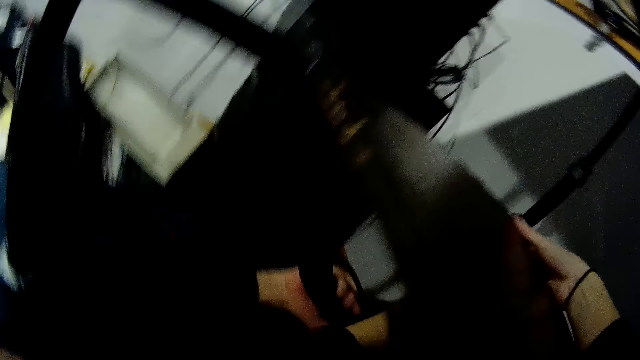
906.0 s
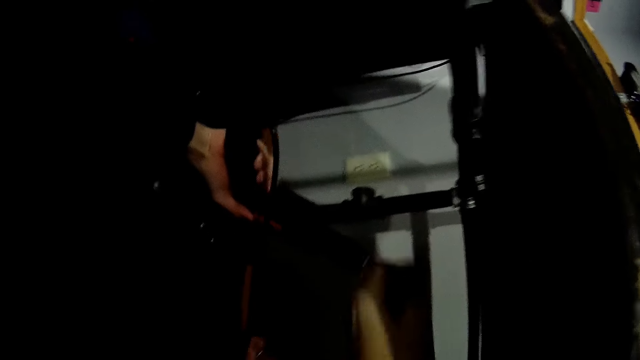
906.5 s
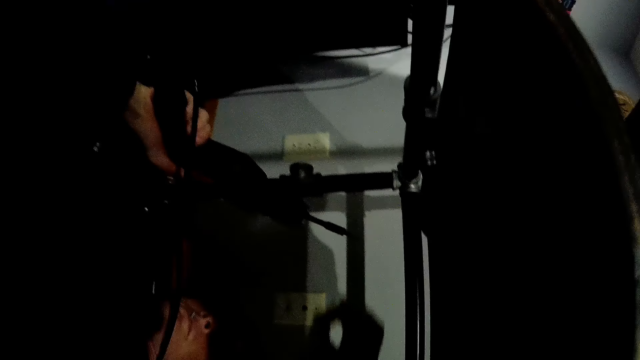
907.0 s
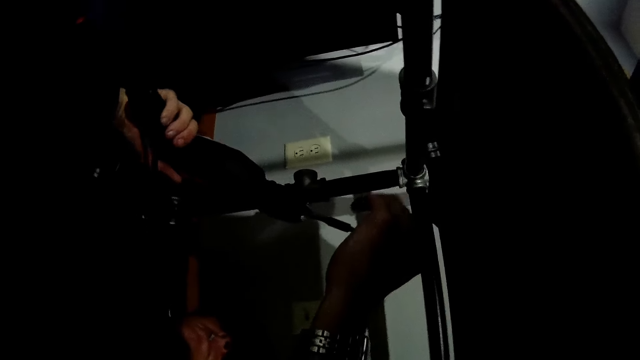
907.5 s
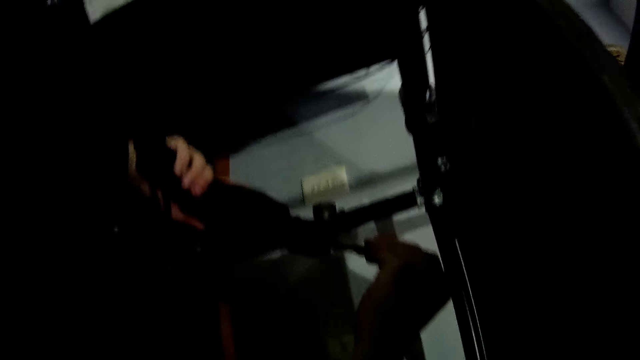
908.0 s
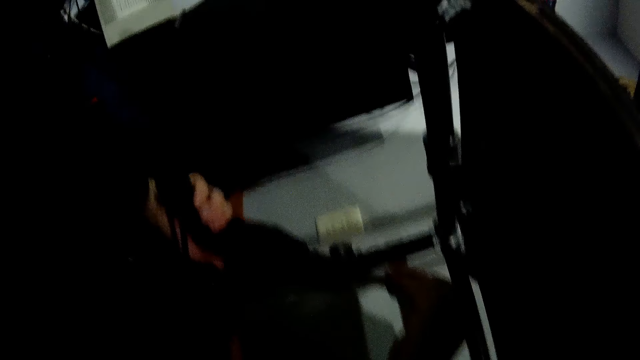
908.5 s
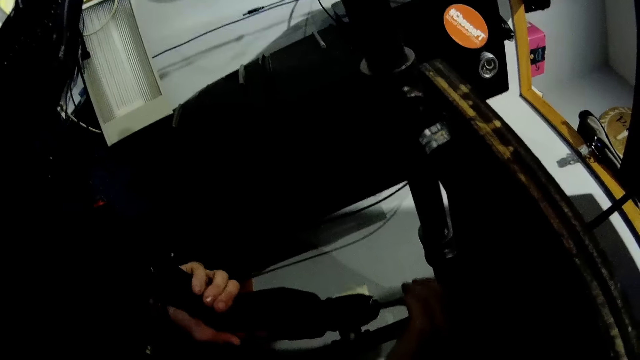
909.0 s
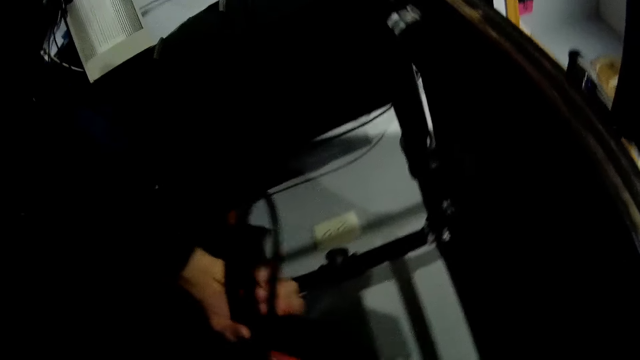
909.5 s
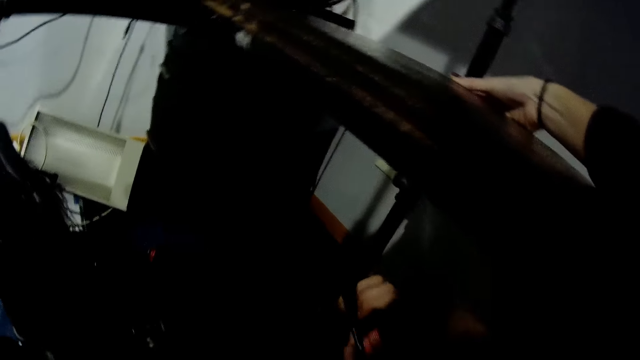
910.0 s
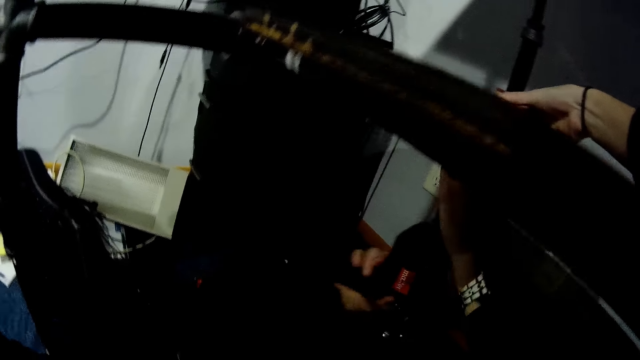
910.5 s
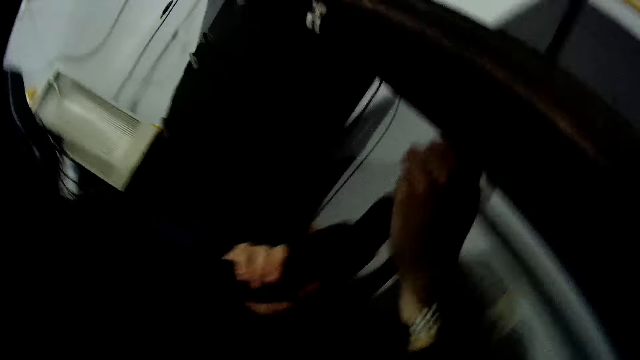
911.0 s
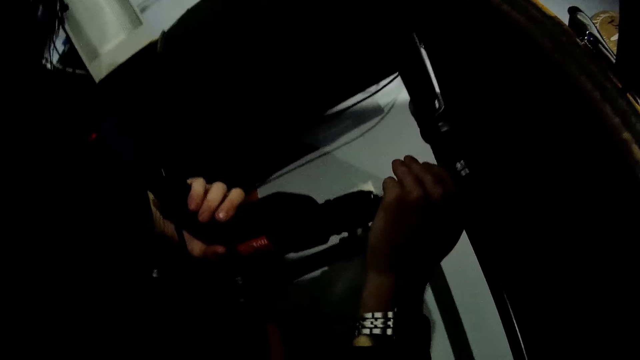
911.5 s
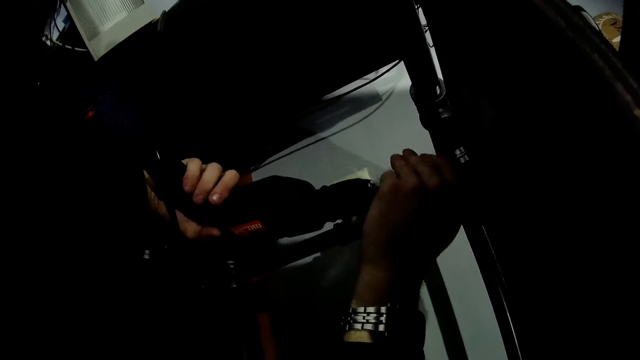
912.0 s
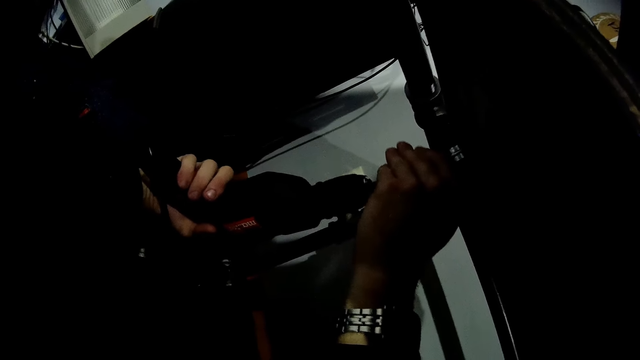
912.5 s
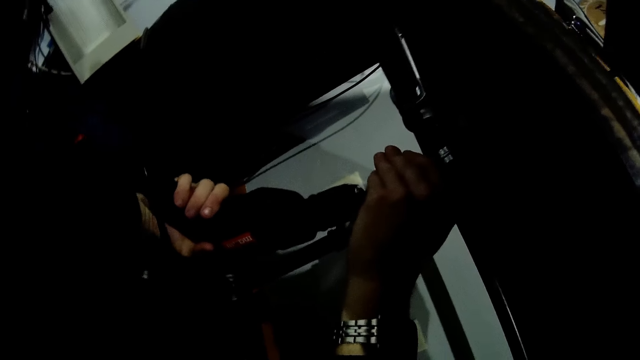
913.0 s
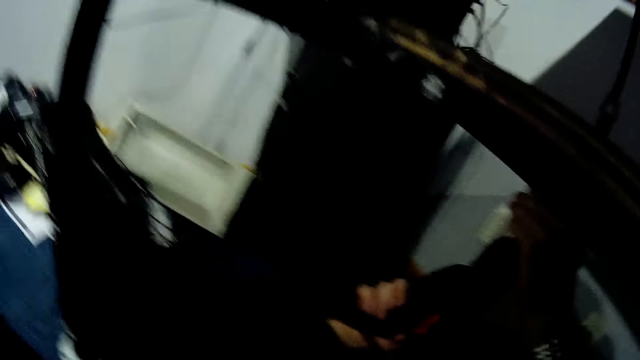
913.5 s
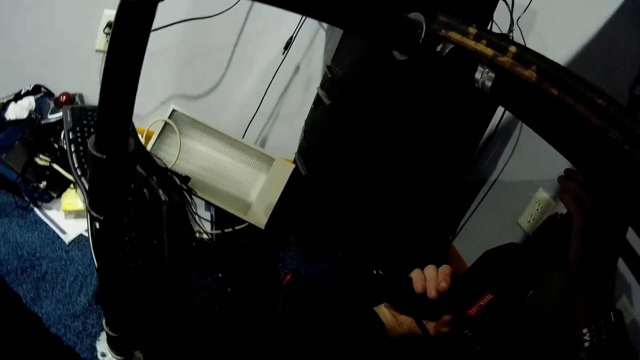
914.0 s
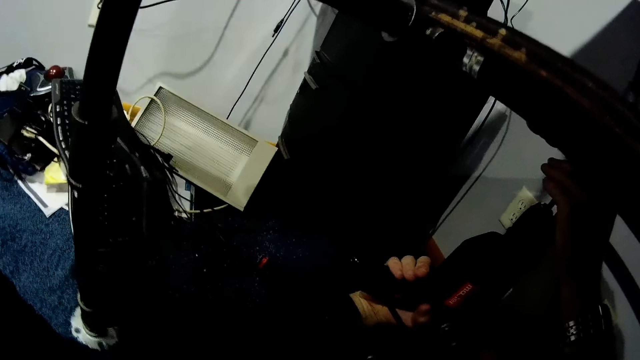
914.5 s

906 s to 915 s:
A man attaches a latch to the tip of the electric drill with his left hand.

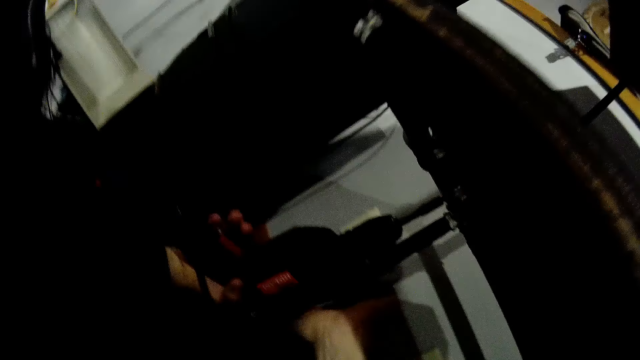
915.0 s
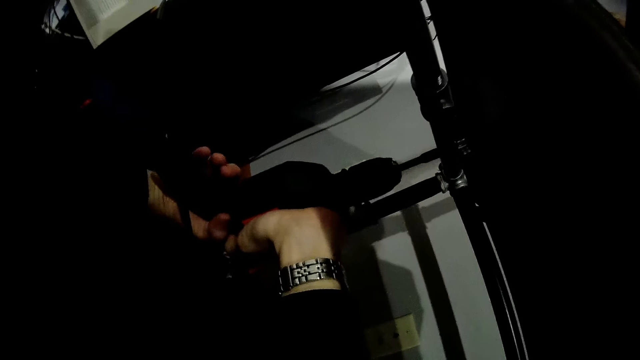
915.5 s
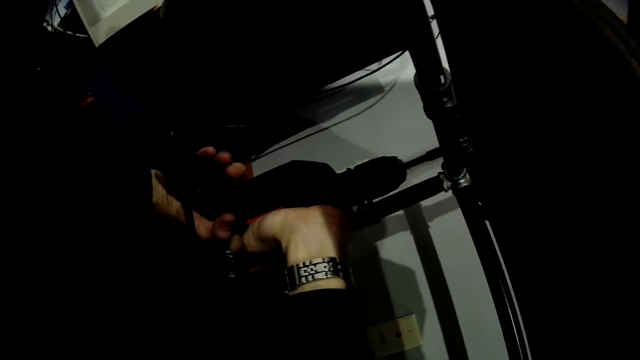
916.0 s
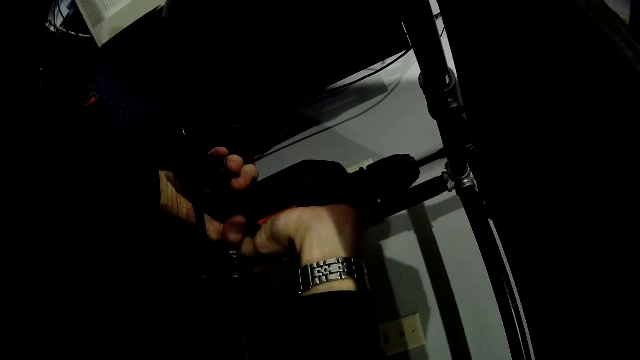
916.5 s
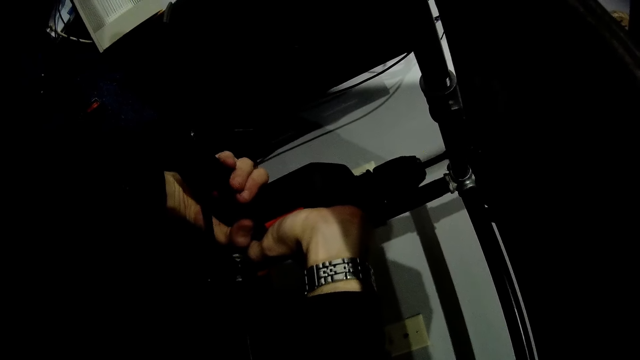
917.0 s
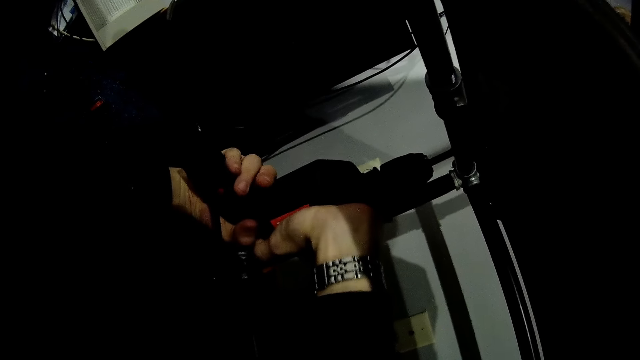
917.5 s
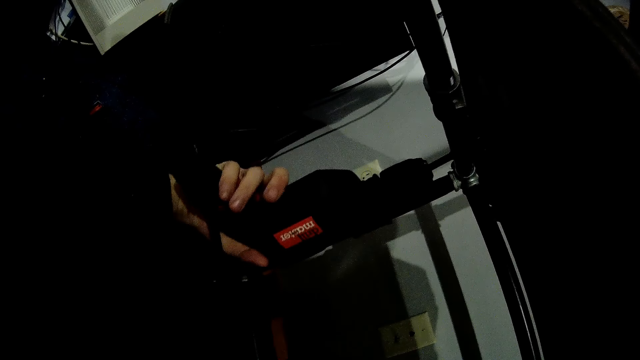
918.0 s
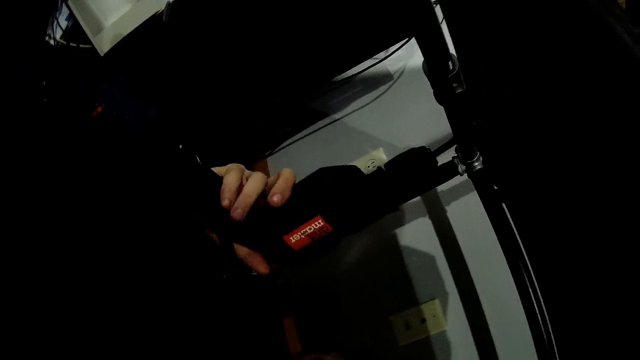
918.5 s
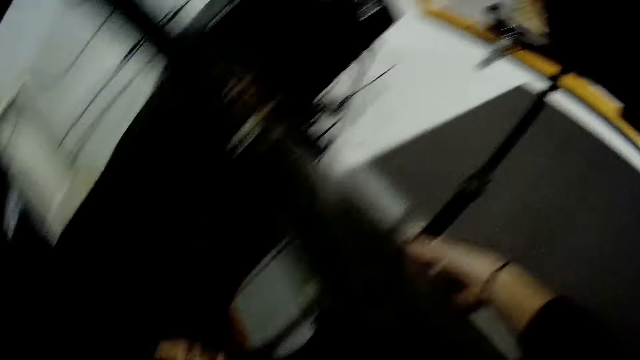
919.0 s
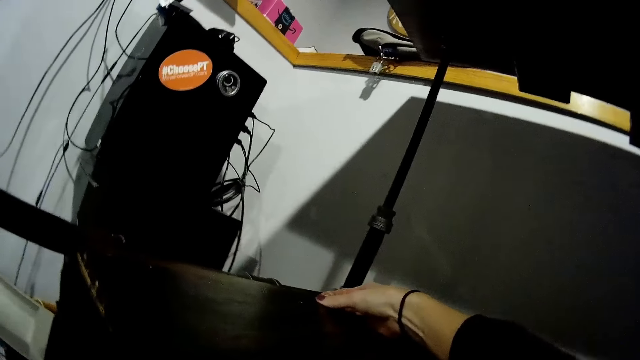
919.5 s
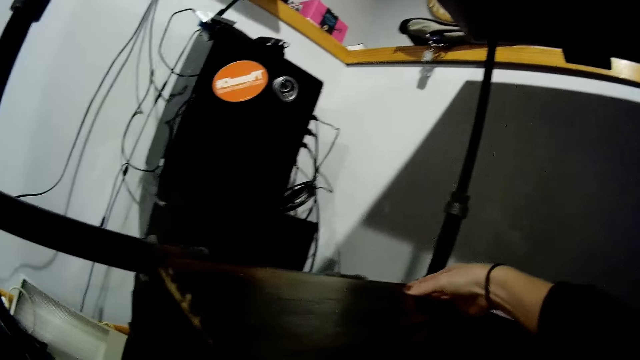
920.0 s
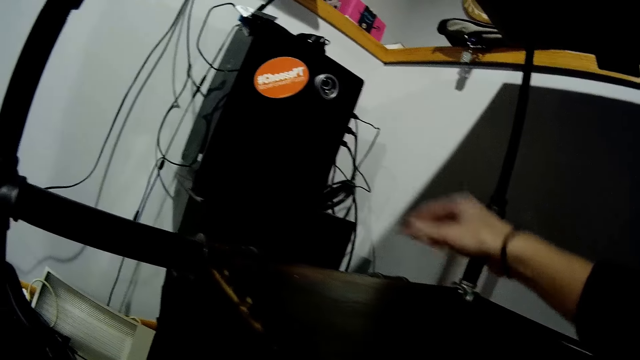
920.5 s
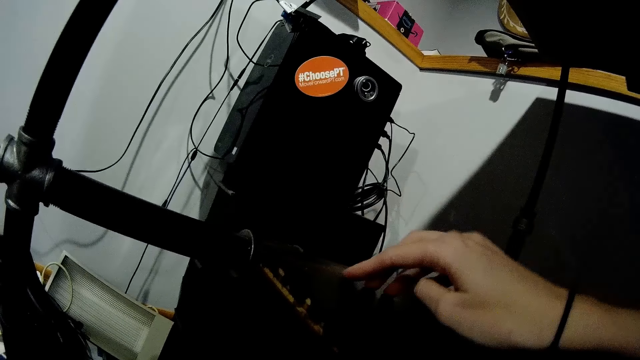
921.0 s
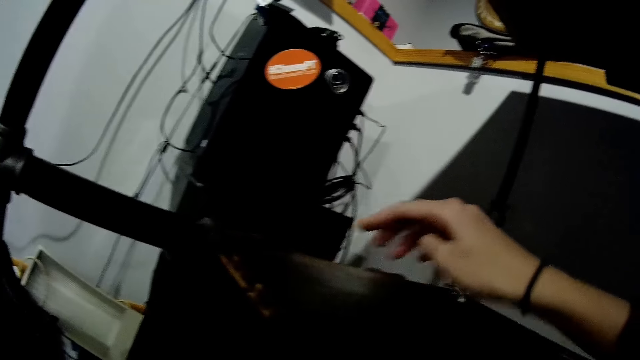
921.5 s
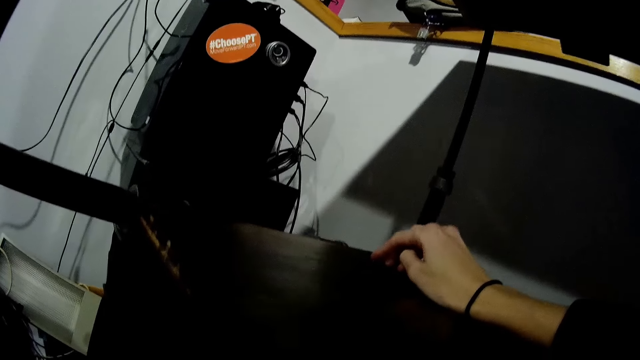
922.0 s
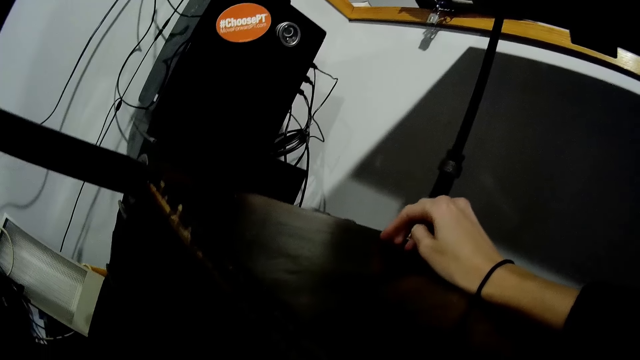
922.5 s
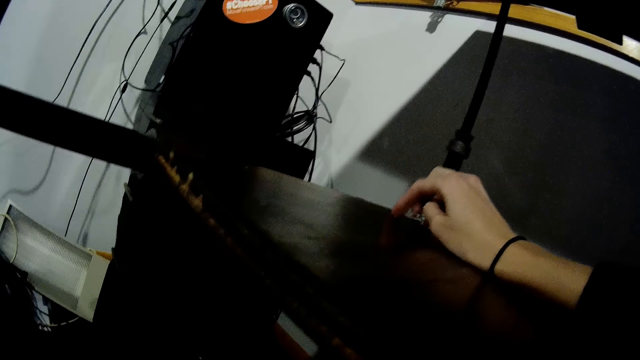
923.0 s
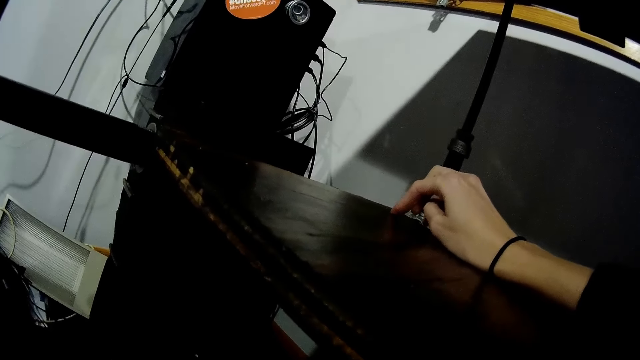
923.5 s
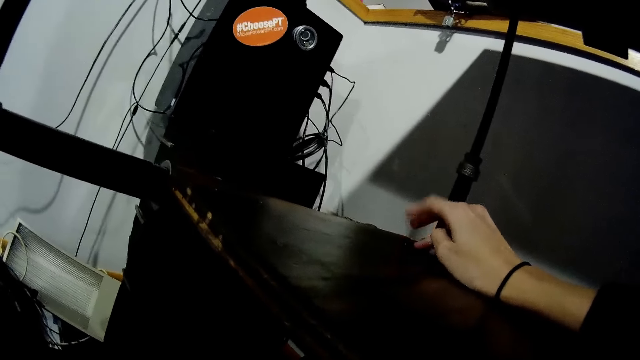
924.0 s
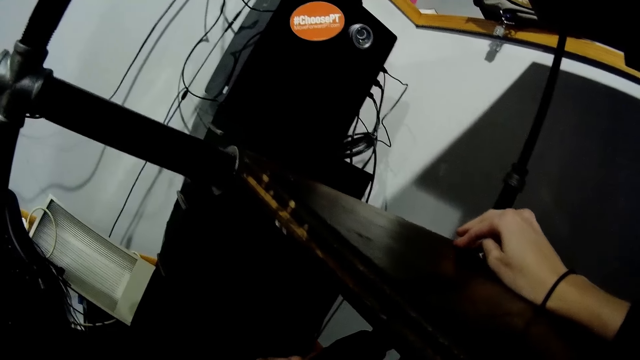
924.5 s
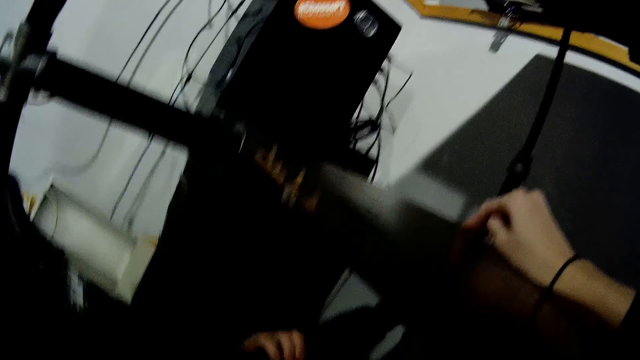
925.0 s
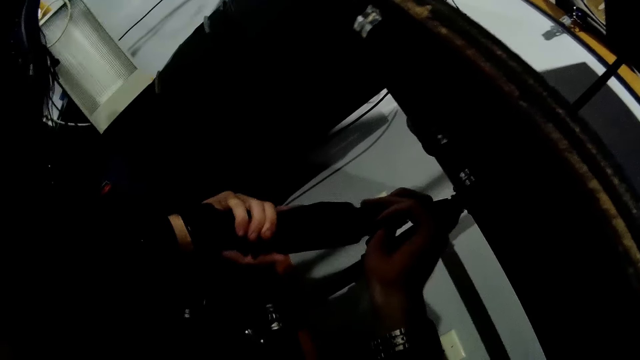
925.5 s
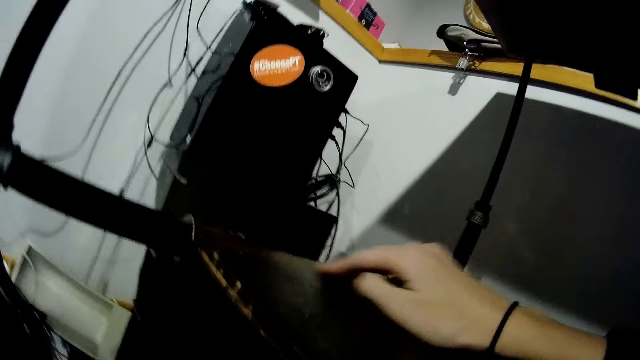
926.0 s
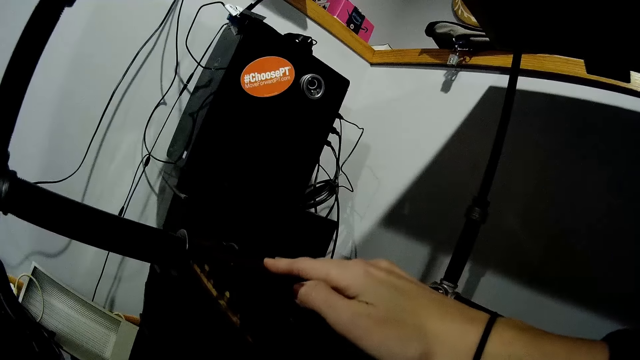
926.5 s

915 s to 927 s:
A man drills timber. The man attaches the latch to the wooden slab with the electric drill in both hands. The camera wearer holds the edge of the wooden slab with her right hand. She taps the surface of the wooden slab in the table with her right hand. The man drills the timber. The camera wearer holds the timber.
